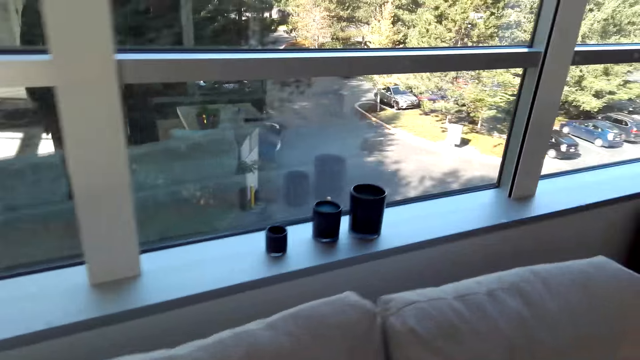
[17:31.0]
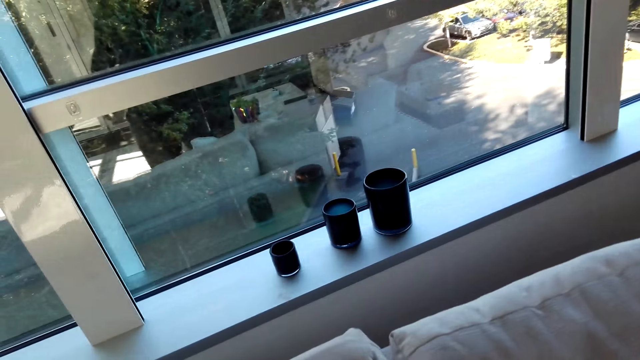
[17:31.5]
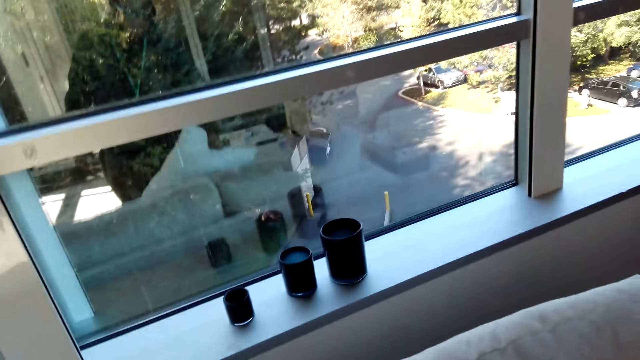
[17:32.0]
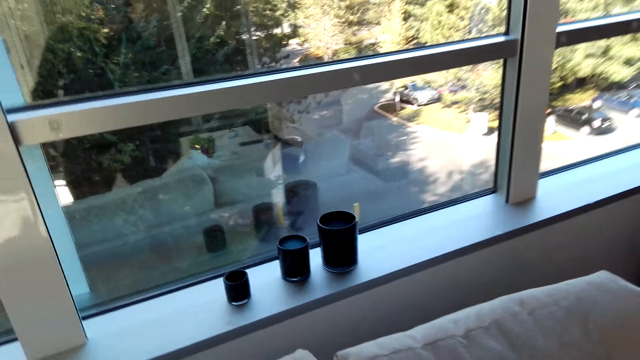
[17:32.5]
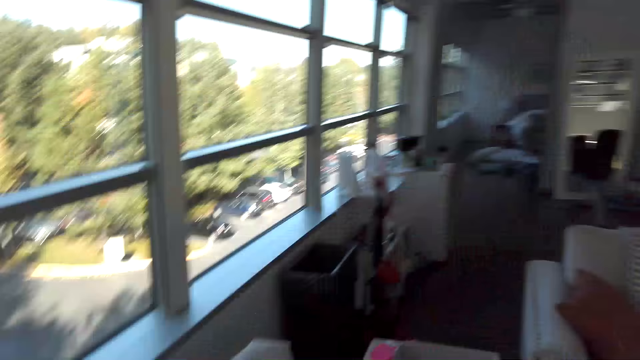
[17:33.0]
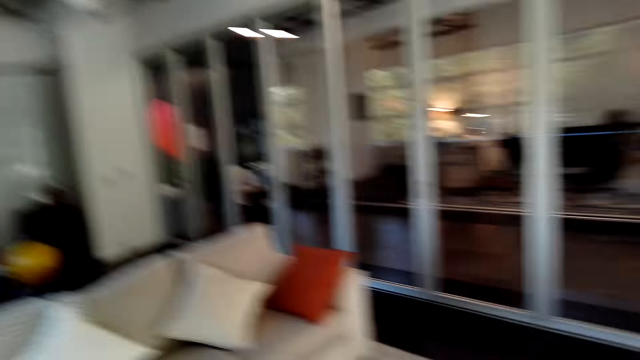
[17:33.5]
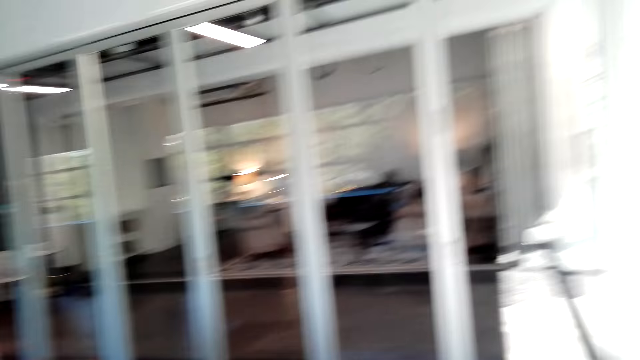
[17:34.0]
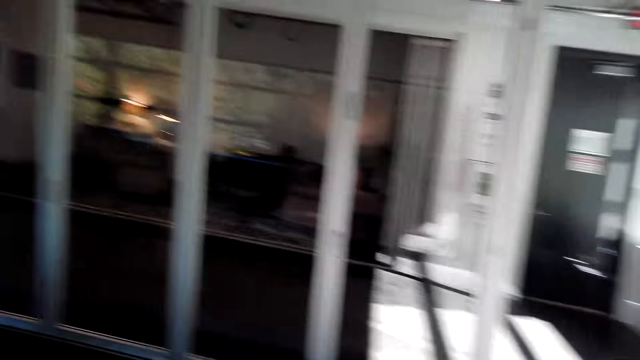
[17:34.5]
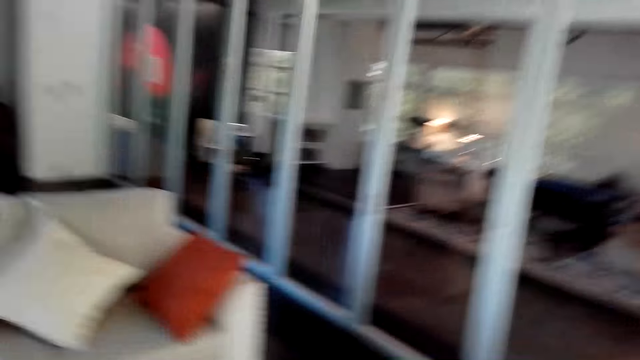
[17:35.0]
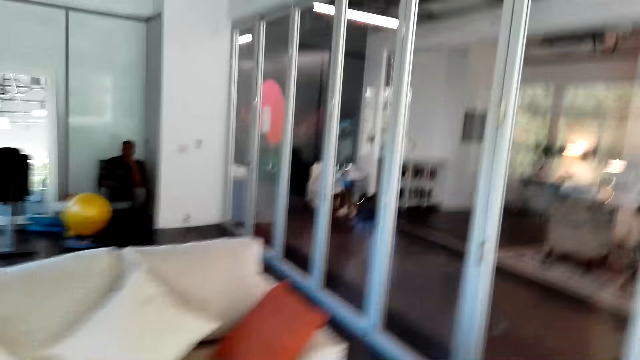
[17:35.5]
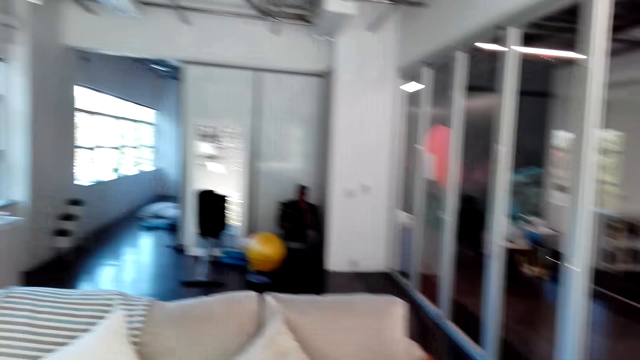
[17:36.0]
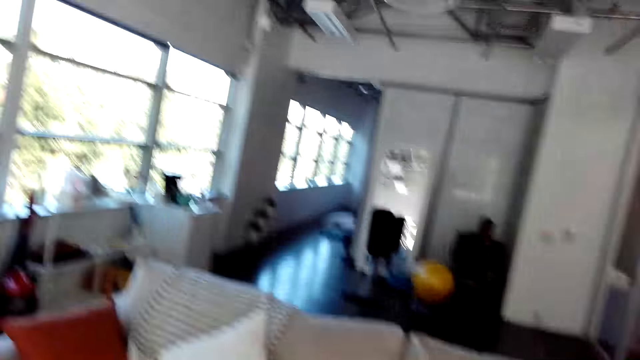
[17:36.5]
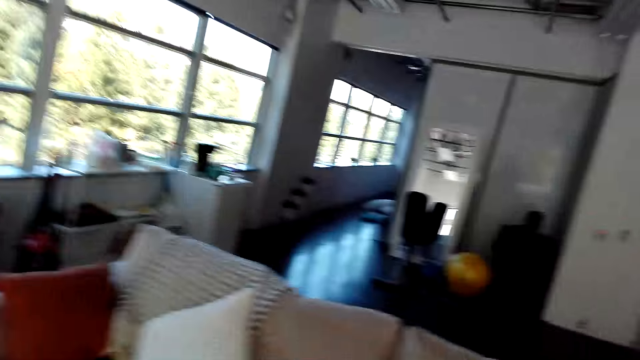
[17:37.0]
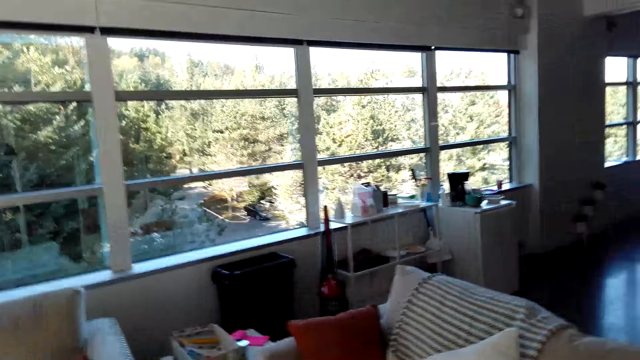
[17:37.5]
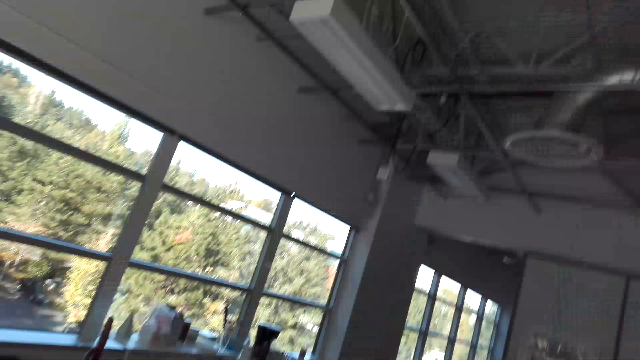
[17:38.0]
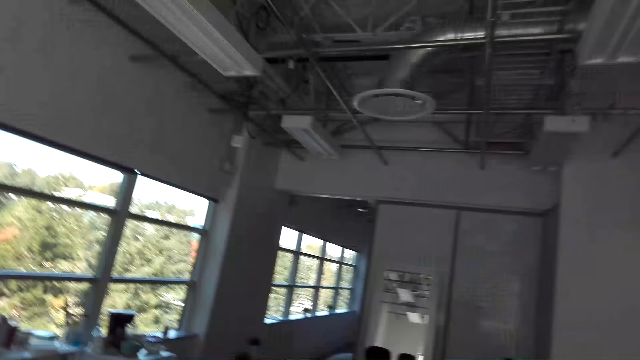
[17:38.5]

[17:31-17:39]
The camera wearer holds the pillow.

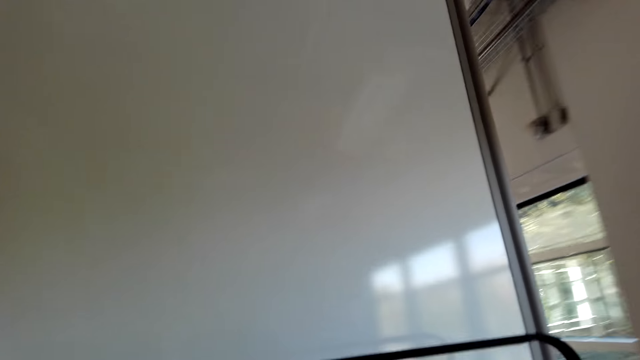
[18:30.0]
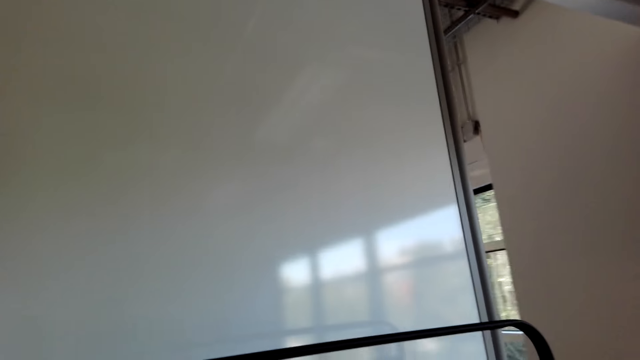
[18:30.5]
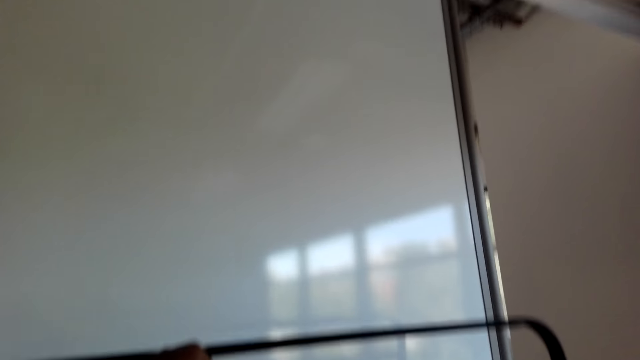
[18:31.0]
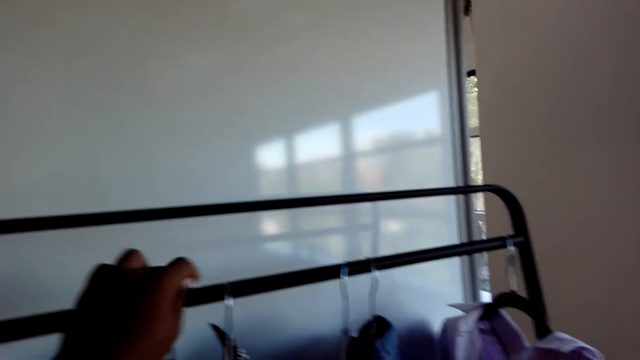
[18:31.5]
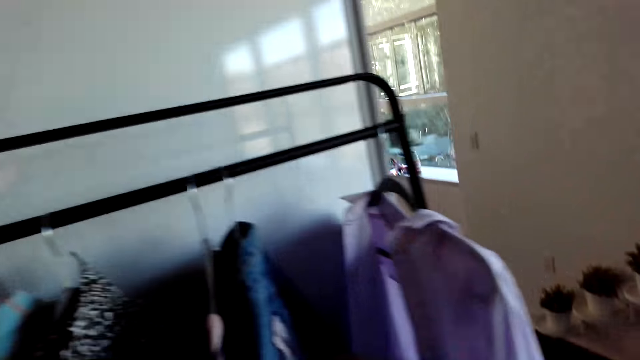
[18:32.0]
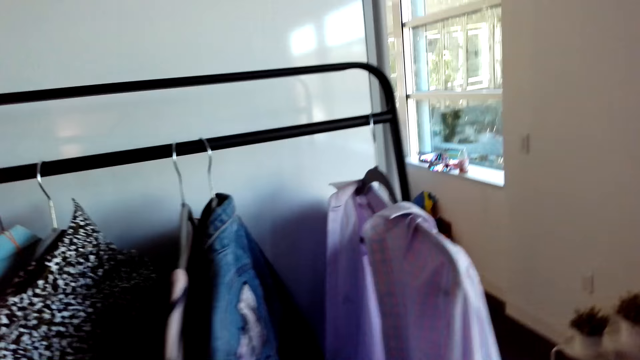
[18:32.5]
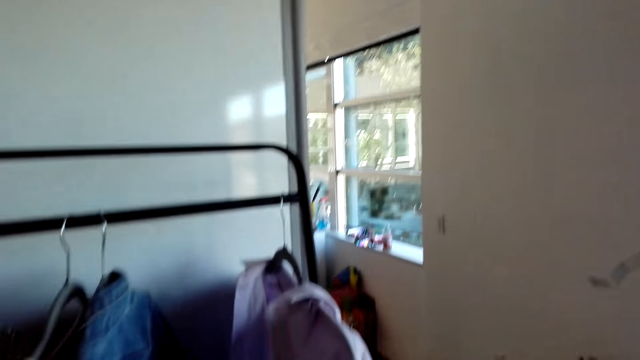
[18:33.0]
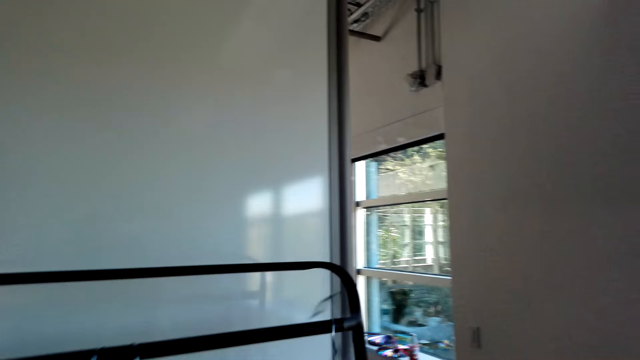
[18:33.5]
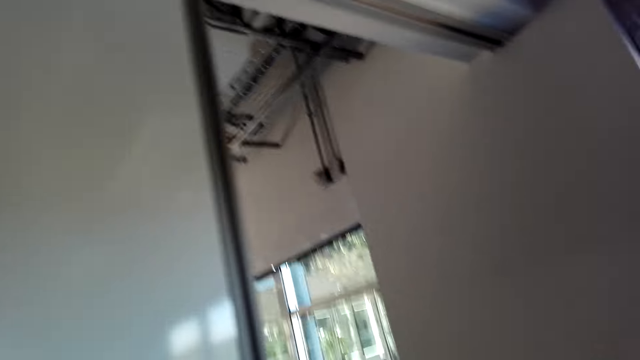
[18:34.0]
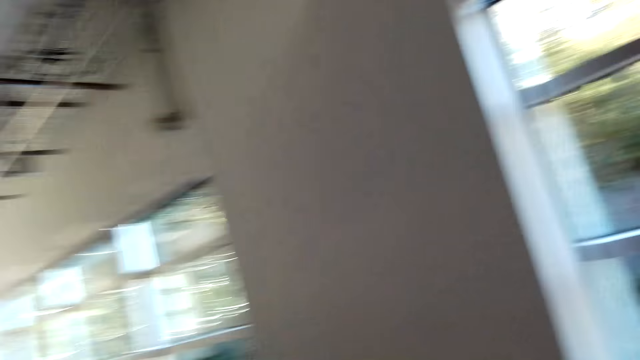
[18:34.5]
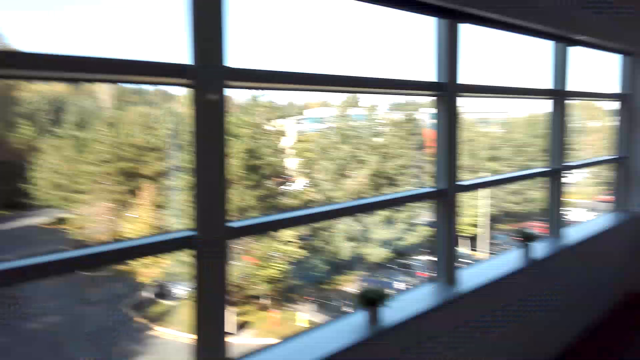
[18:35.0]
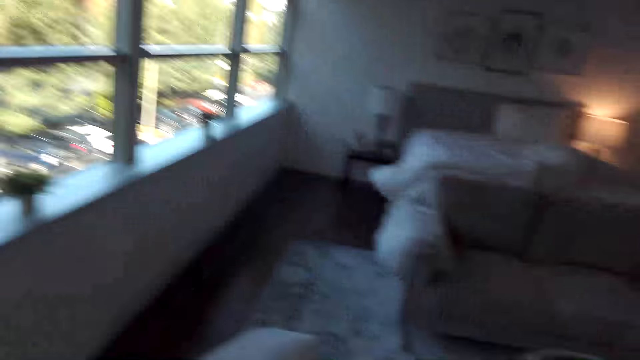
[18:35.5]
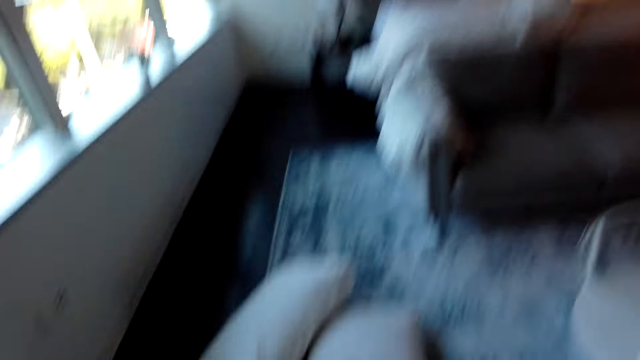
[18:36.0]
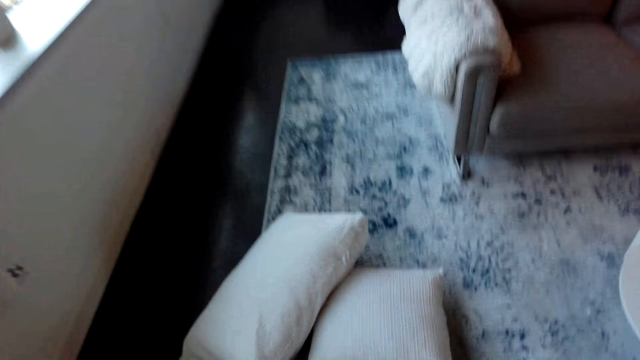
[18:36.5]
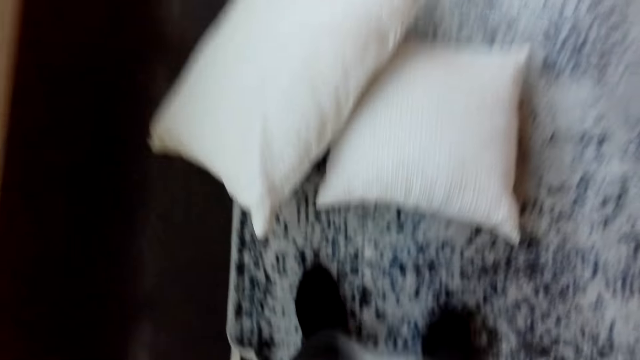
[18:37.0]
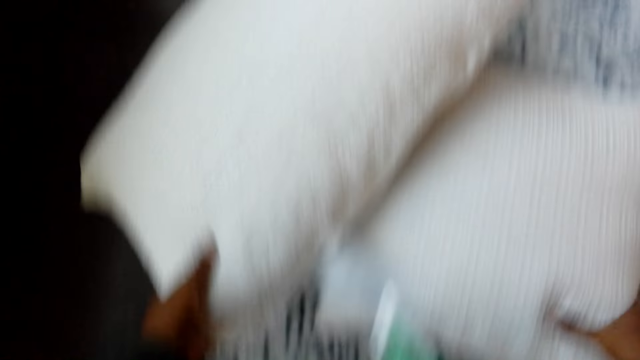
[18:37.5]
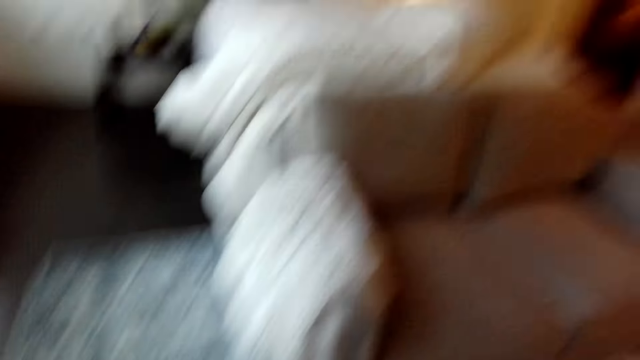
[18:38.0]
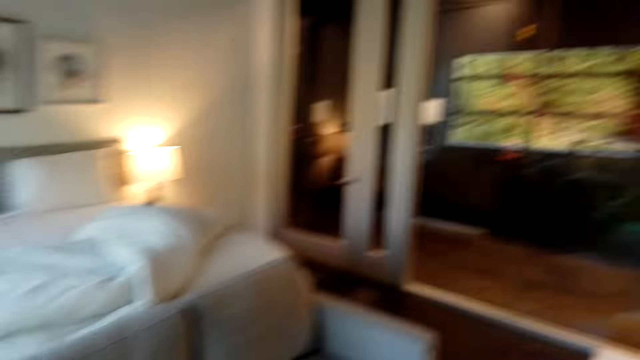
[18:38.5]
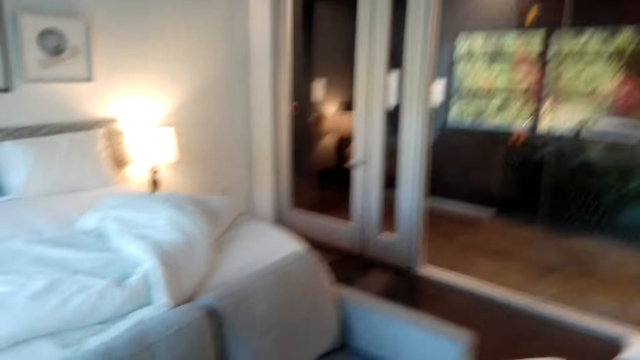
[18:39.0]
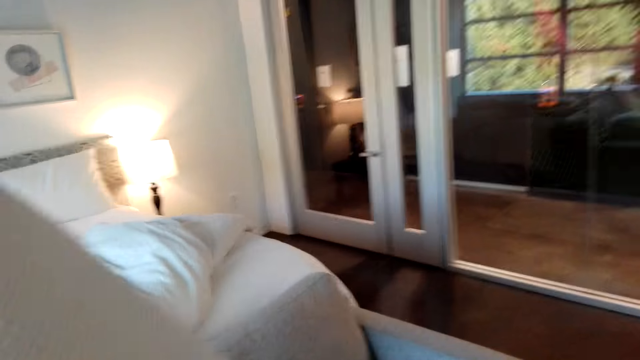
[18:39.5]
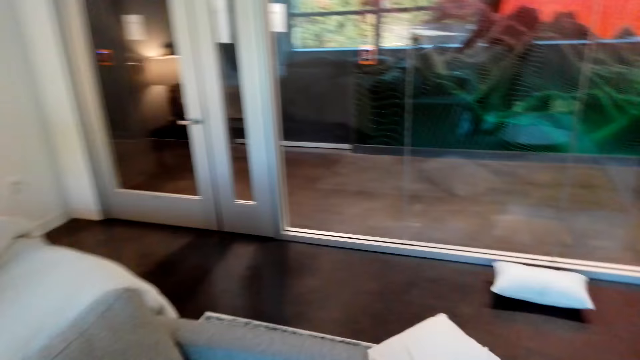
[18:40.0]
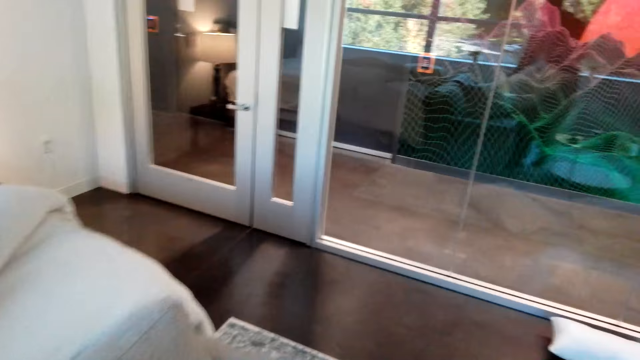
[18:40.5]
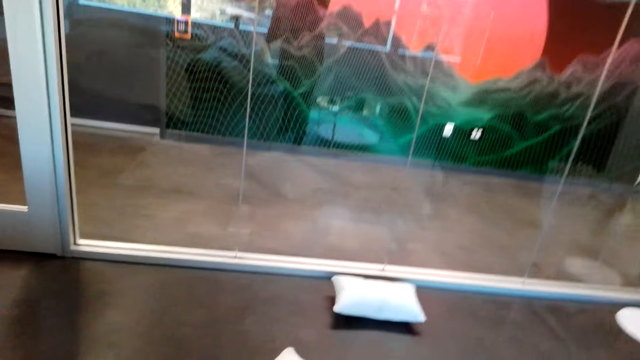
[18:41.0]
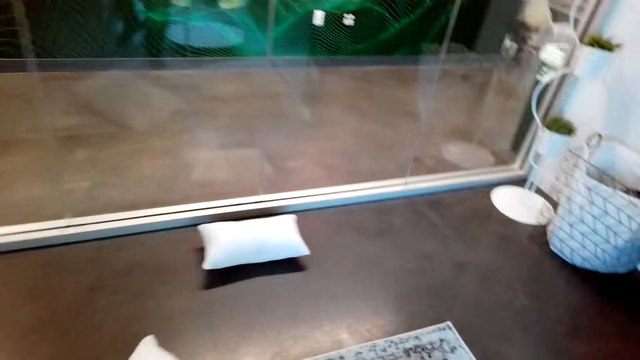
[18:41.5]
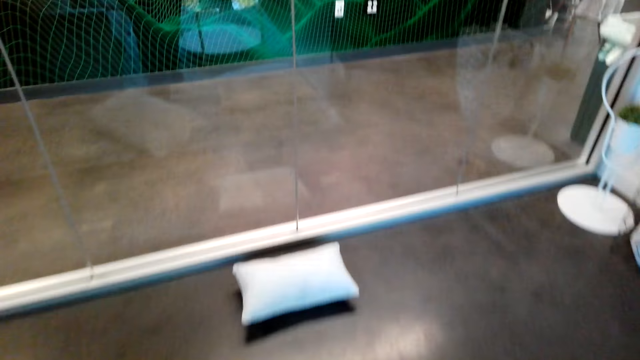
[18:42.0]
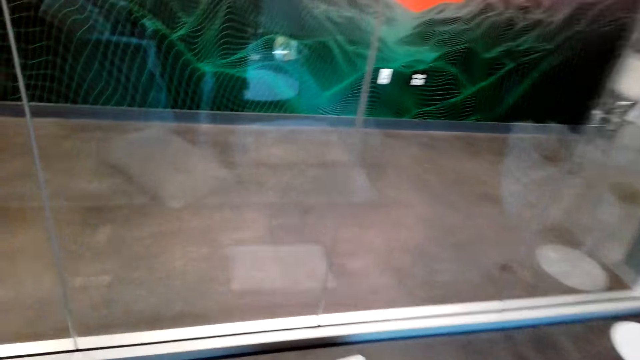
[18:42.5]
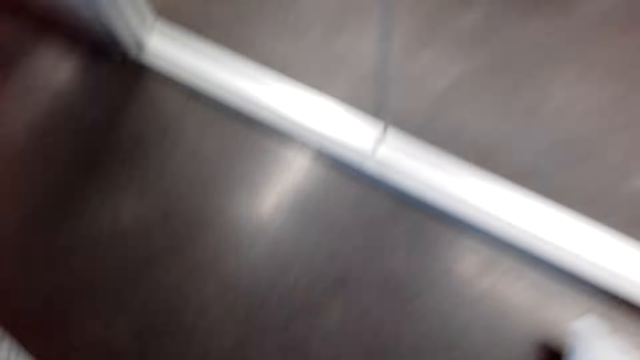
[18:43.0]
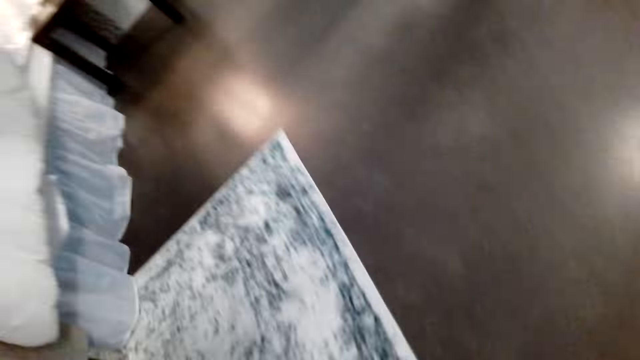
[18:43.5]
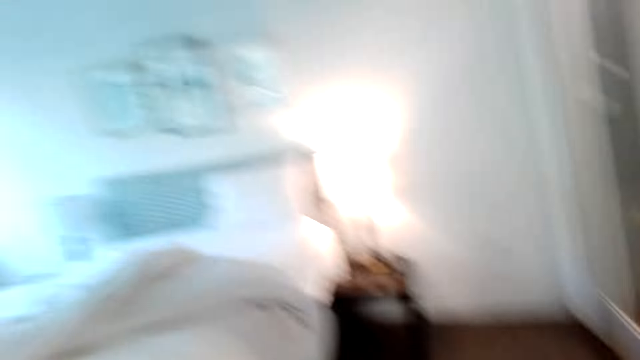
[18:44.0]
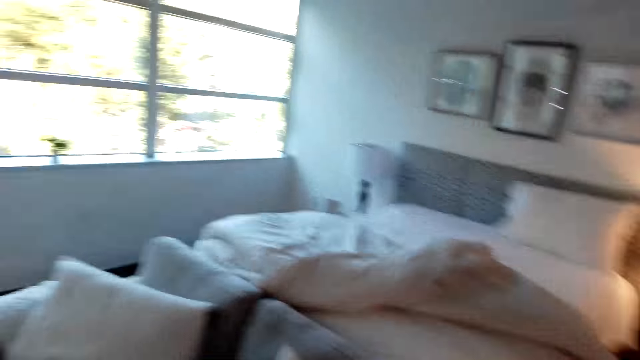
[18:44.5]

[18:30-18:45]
The camera wearer puts clothes on the cloth rack. They interact with a person. They pick up the pillows on the floor and put down the pillows on a sofa. They interact with the person.
